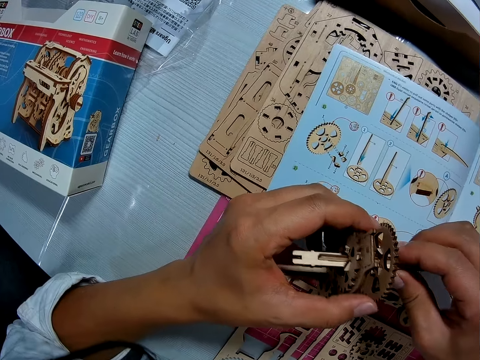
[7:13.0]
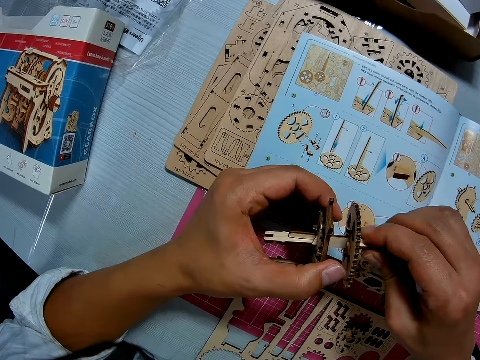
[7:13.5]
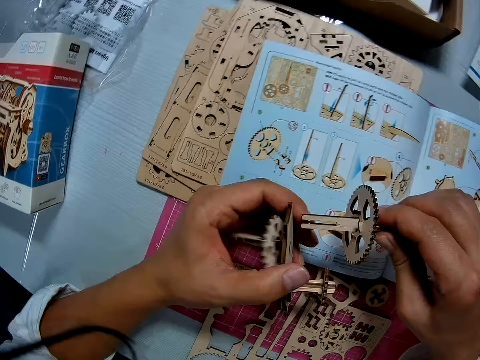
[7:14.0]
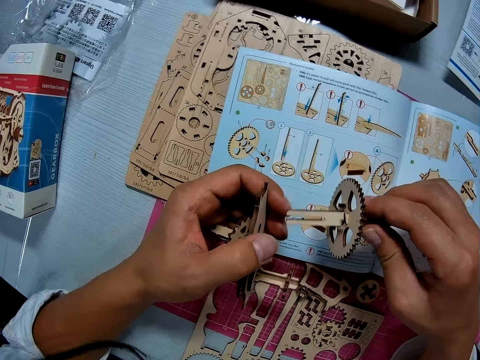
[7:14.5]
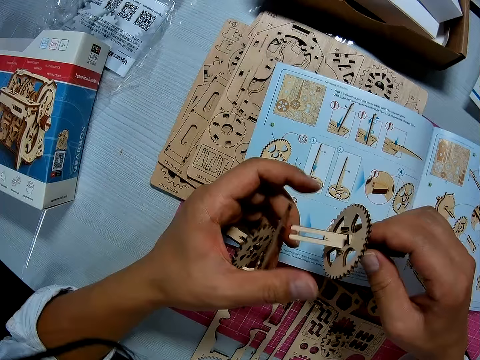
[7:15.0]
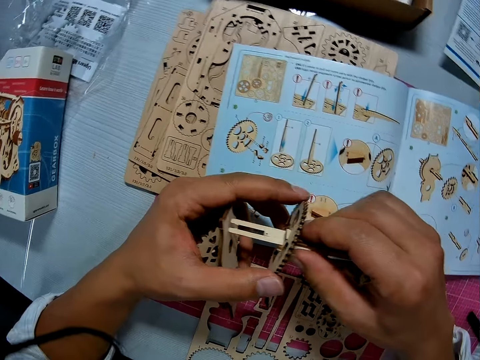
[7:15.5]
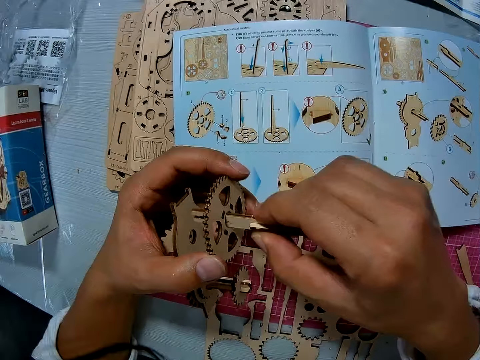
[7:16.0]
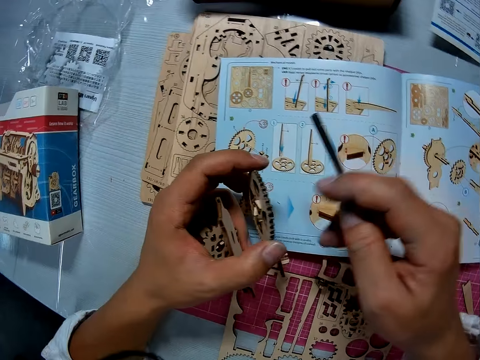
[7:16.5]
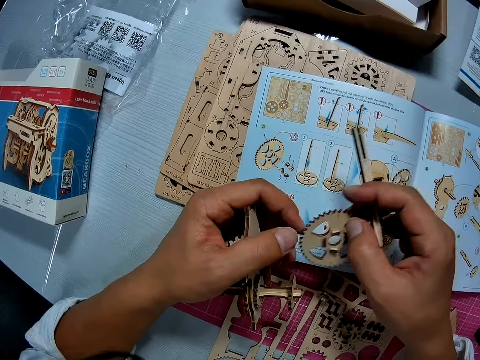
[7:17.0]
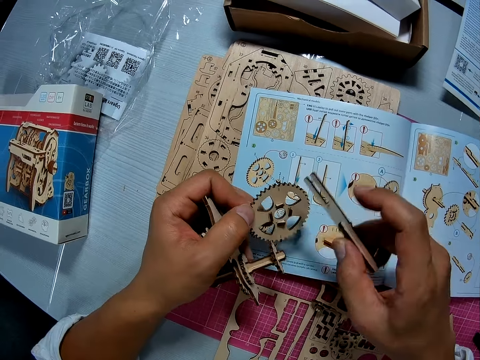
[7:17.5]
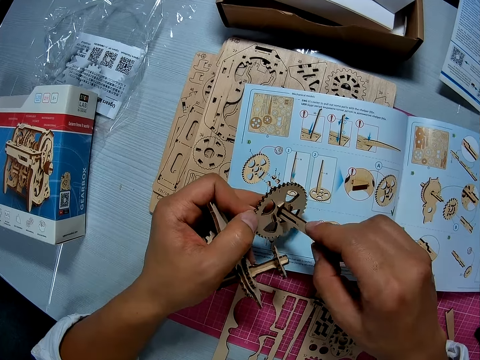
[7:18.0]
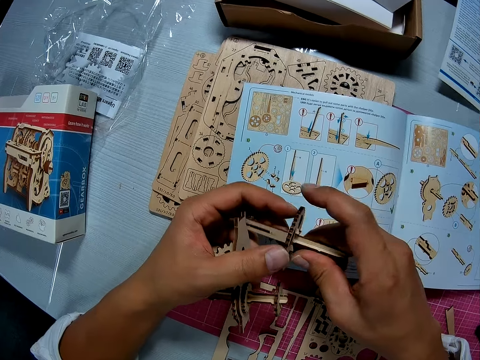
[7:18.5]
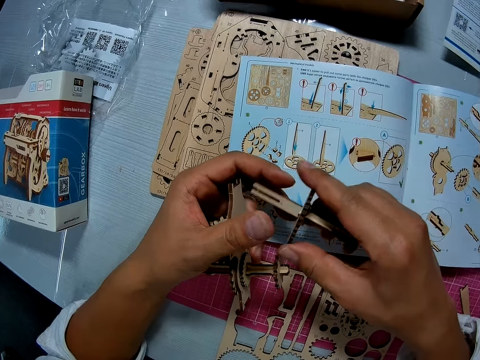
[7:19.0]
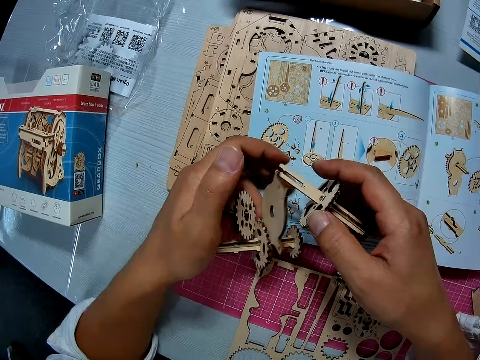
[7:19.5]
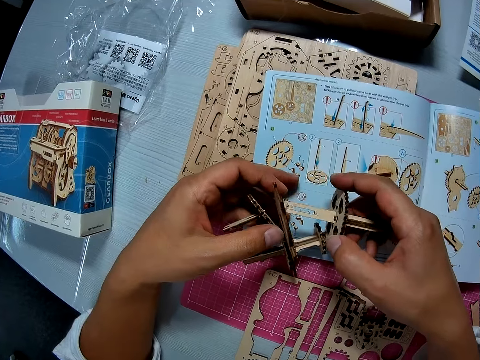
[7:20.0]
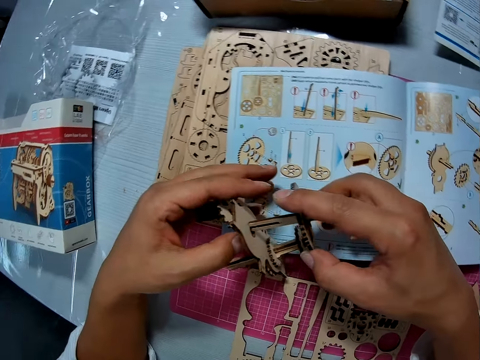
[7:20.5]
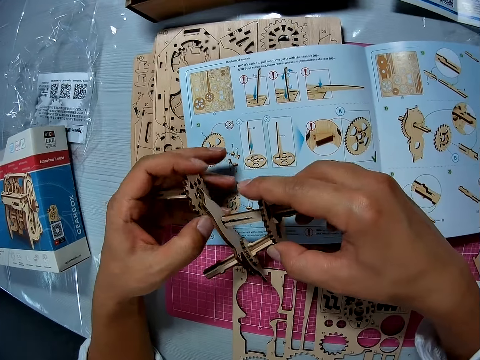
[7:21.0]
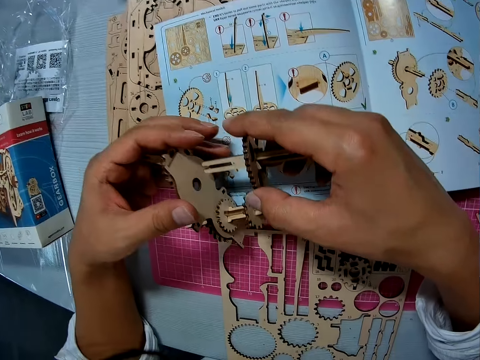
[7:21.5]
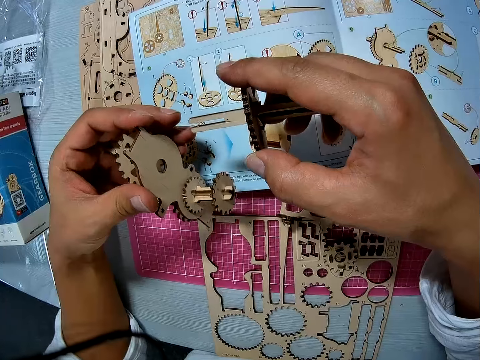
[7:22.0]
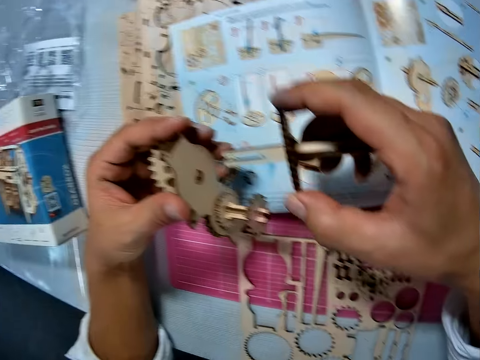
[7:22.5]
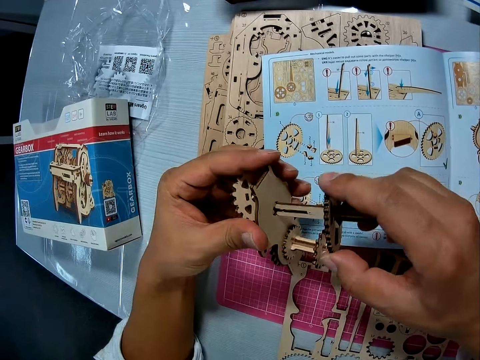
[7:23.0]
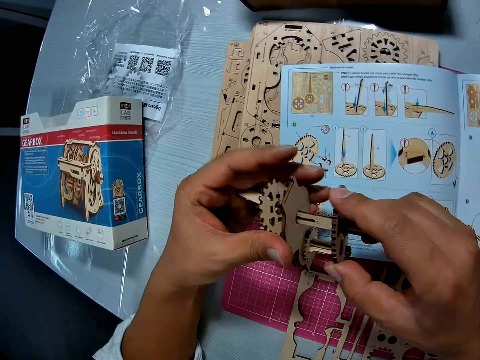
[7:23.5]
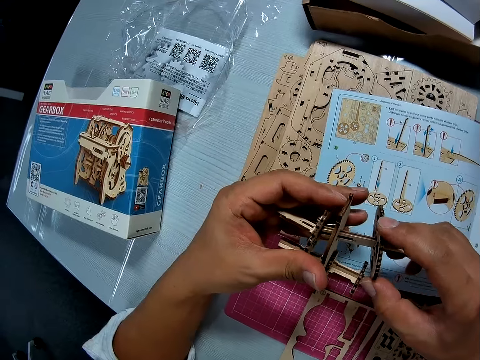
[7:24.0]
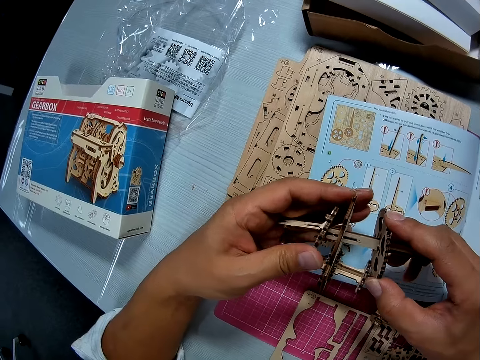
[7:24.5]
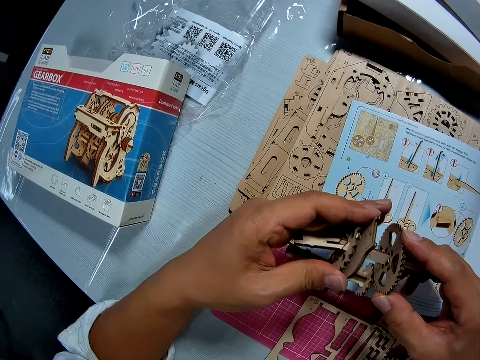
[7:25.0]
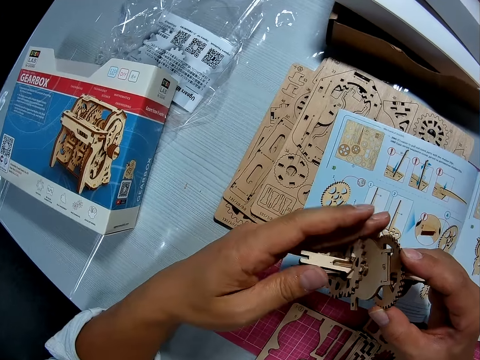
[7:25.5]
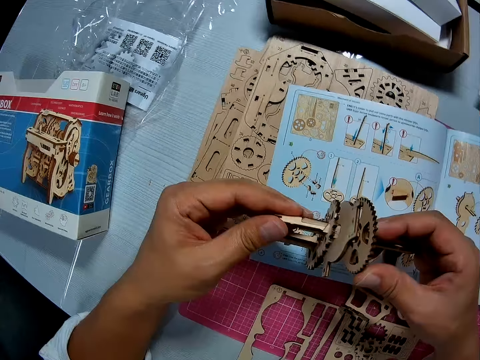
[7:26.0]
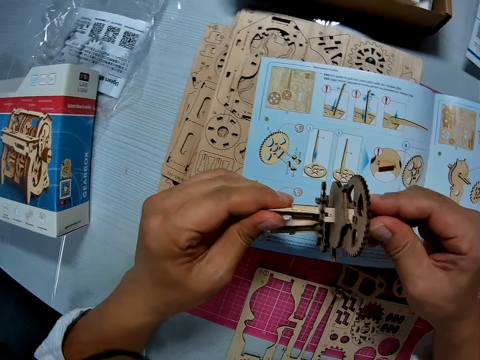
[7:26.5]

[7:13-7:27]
The camera wearer dismantles the gearbox. They assemble the gearbox.

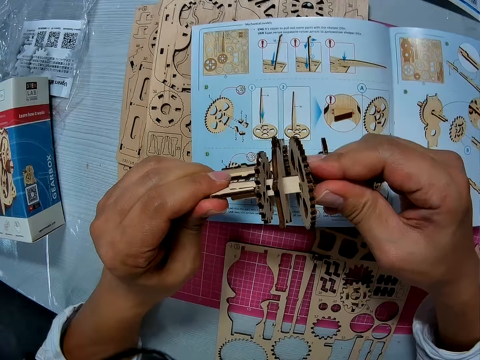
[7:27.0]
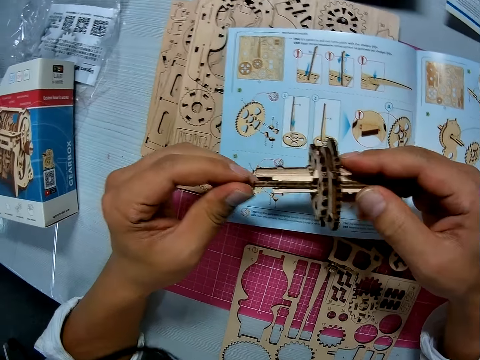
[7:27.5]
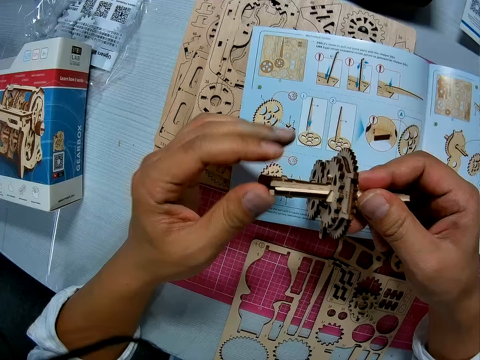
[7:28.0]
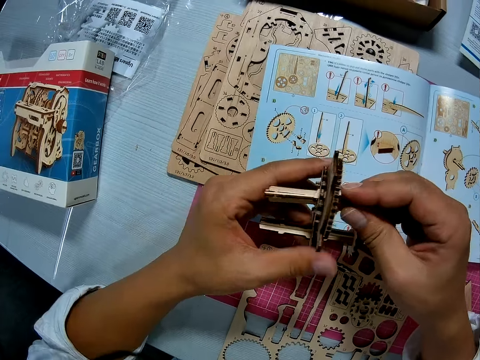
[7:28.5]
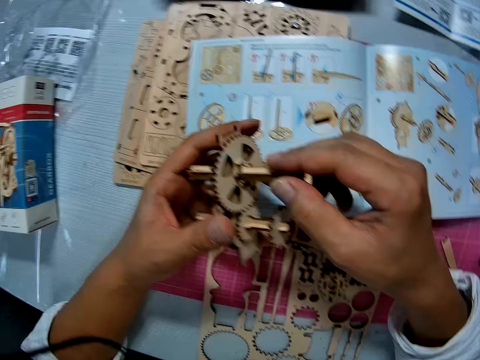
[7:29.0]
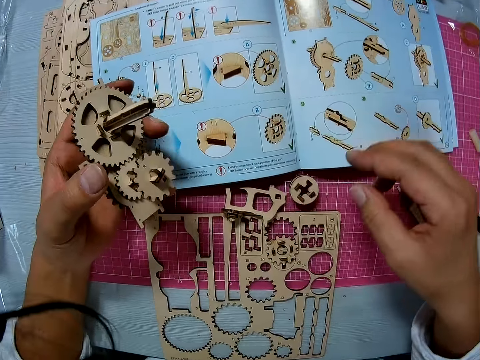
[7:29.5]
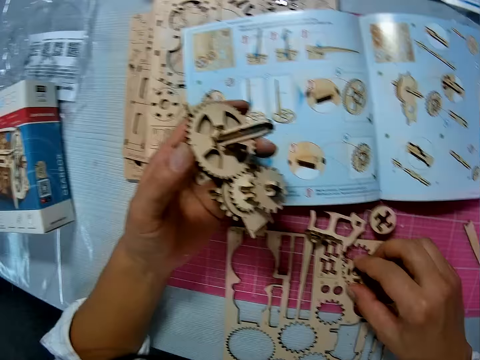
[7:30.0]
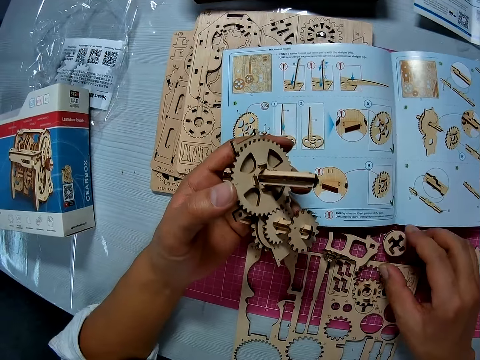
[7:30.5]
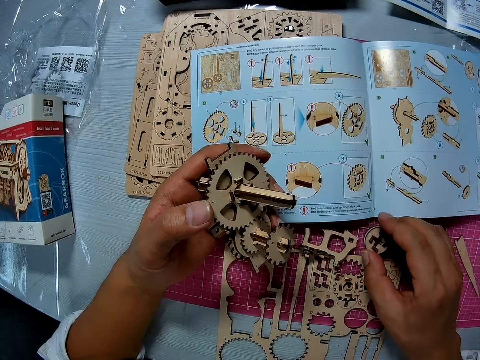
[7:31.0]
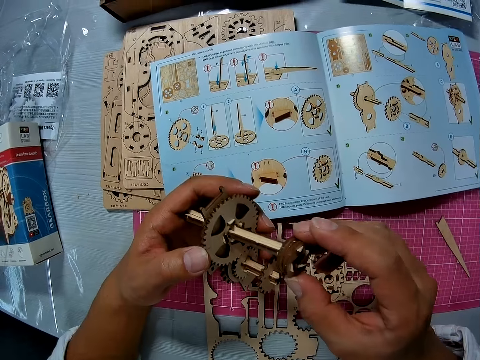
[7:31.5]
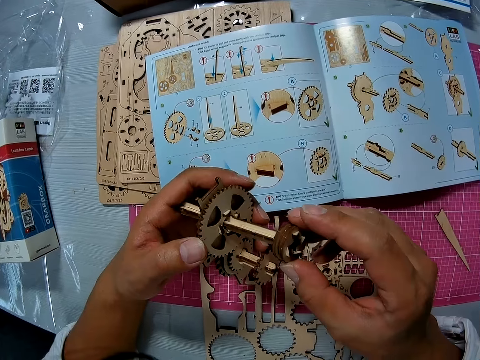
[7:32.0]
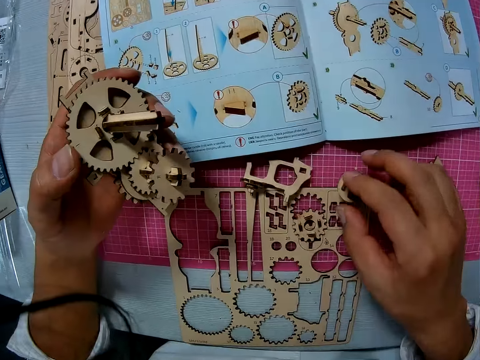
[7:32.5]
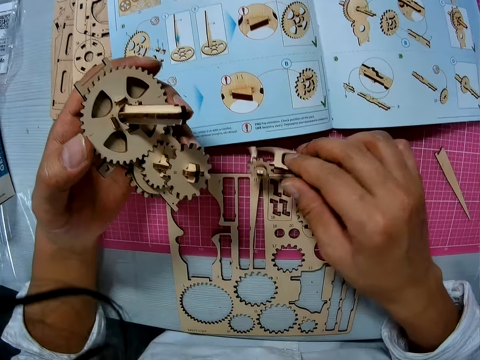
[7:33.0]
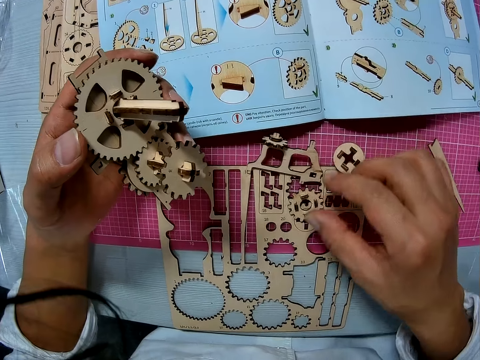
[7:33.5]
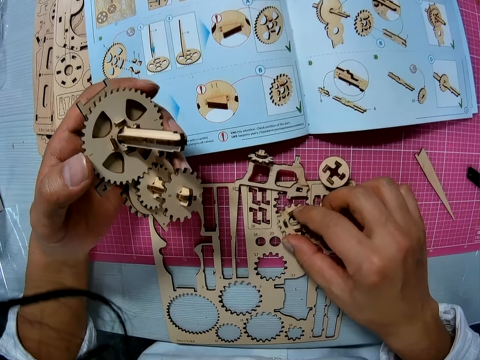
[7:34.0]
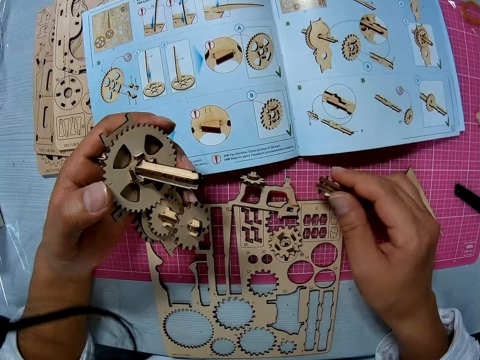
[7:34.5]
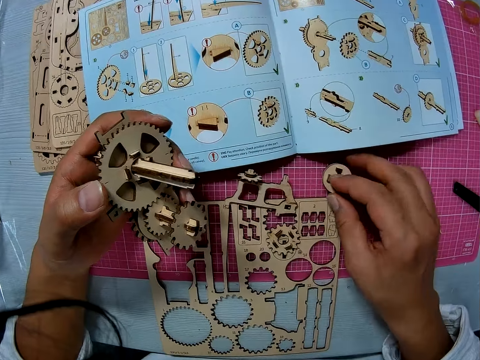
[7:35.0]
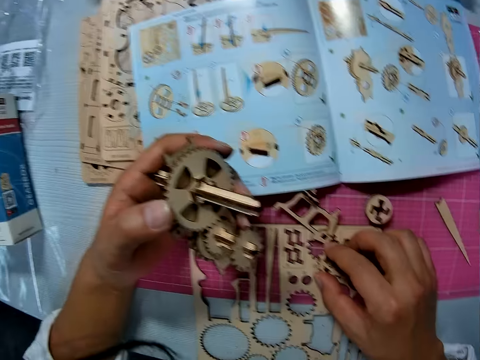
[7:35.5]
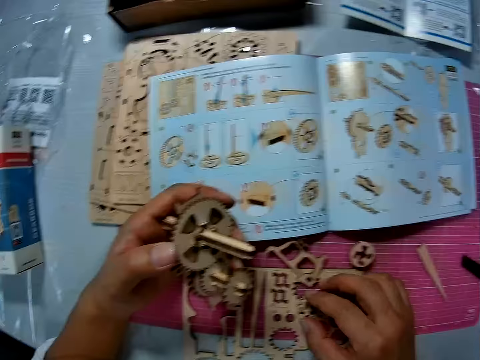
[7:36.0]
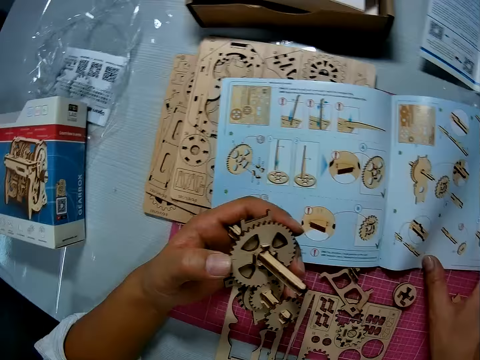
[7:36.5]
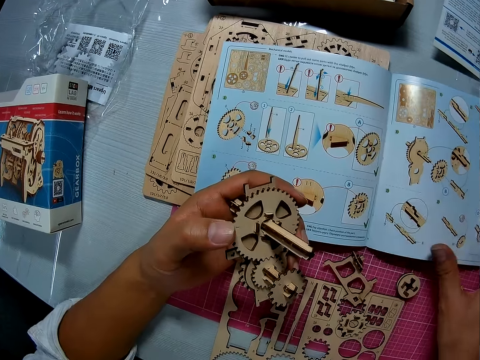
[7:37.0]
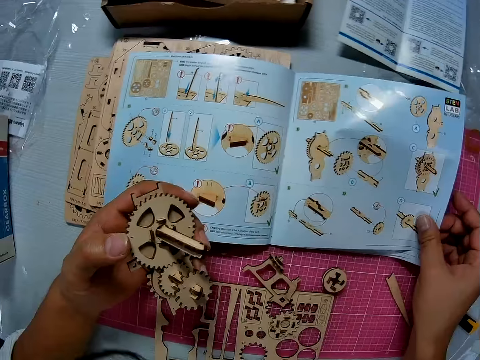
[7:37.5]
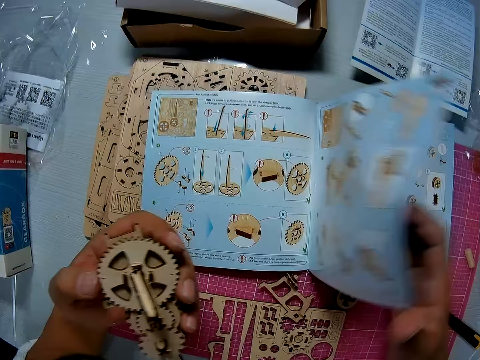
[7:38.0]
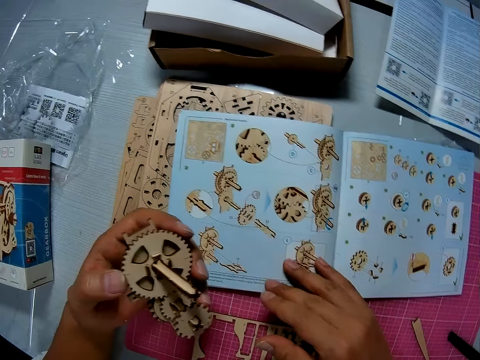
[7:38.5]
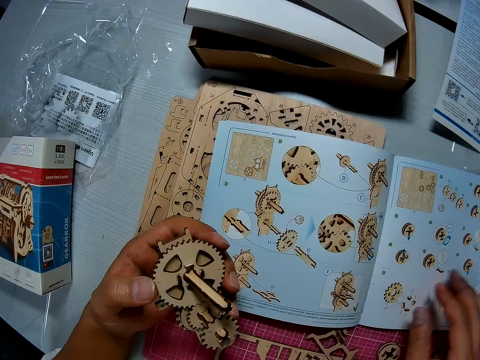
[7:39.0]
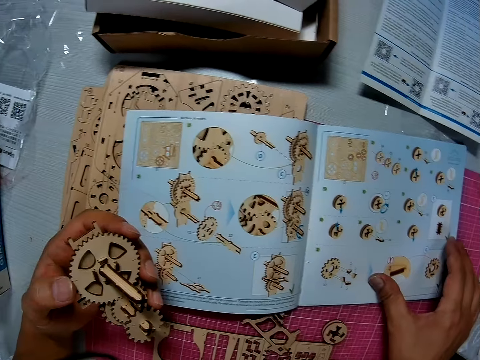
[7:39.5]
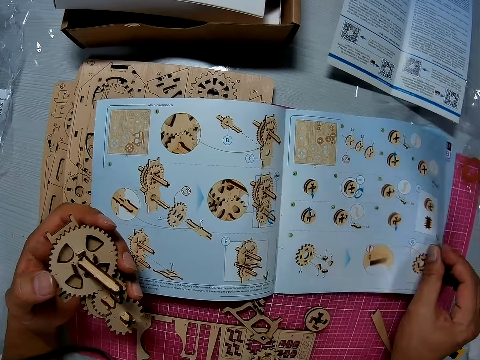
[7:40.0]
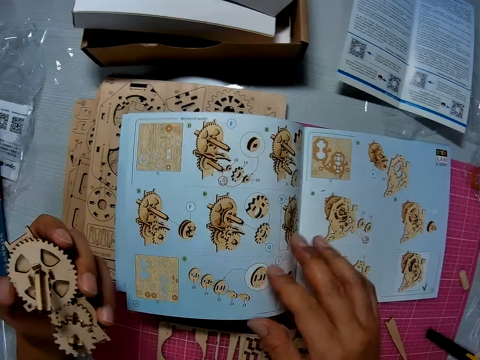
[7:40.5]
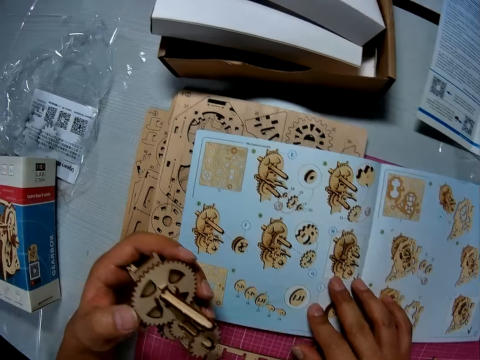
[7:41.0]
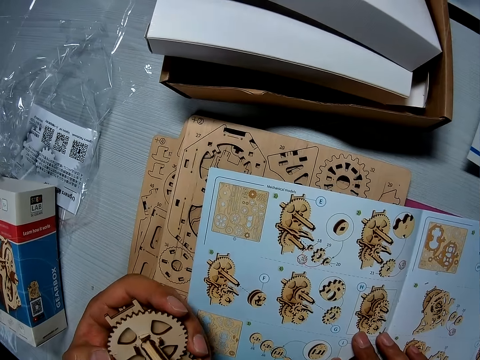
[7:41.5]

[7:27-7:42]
The camera wearer touches a paper gear on the table with his right hand. He picks up another paper gear from the table with his right hand. He tries to fix the paper gear to the gear assembly with both hands. He drops the paper gear on the table with his right hand. He touches multiple paper gears on the table with his right hand. He flips pages of the book on the table with his right hand. He looks from the book.
